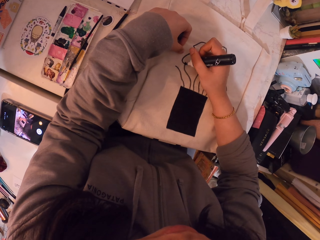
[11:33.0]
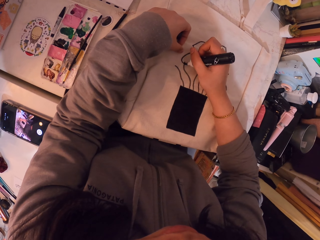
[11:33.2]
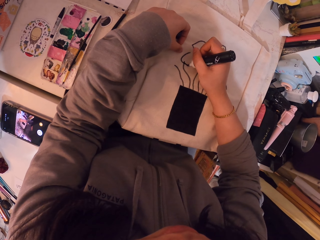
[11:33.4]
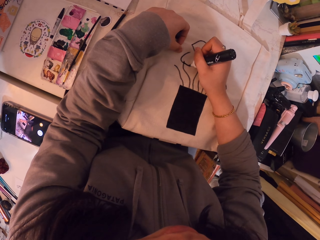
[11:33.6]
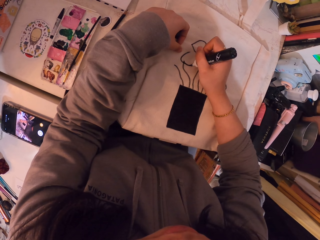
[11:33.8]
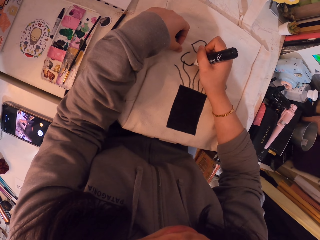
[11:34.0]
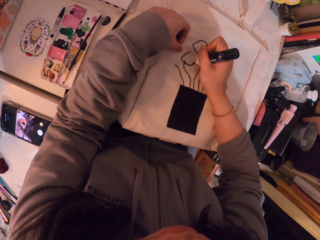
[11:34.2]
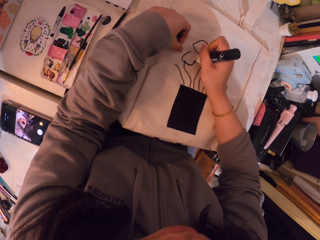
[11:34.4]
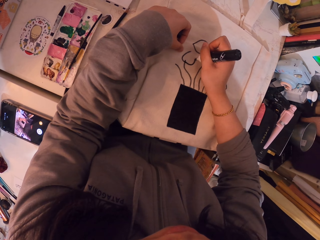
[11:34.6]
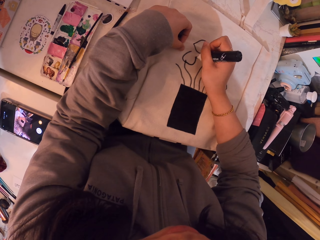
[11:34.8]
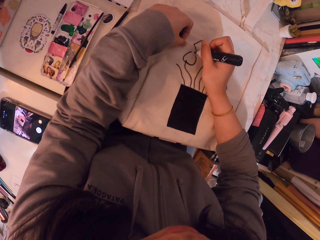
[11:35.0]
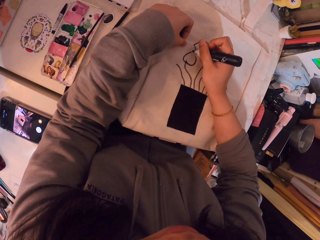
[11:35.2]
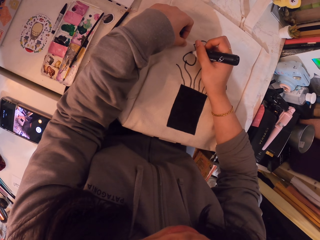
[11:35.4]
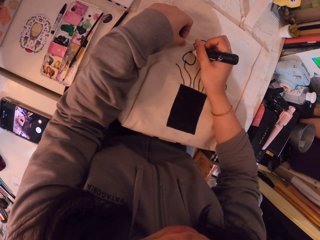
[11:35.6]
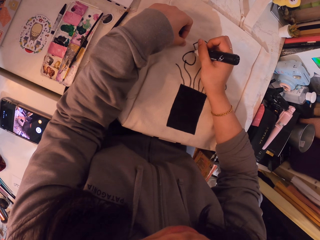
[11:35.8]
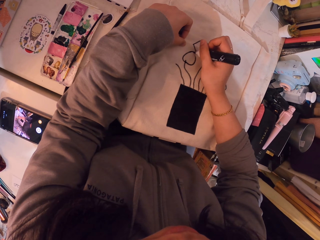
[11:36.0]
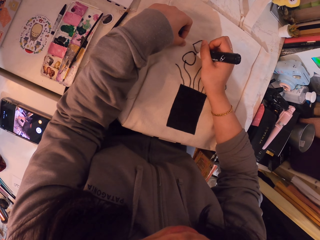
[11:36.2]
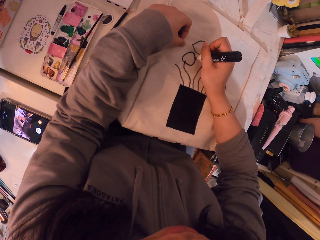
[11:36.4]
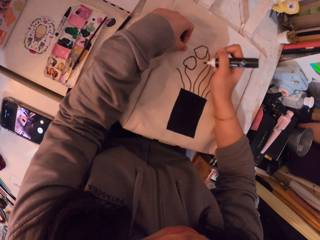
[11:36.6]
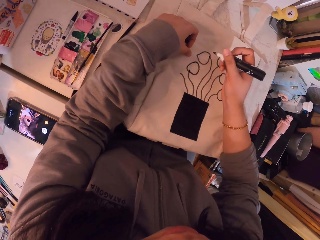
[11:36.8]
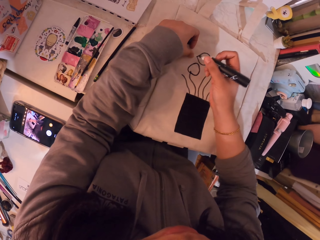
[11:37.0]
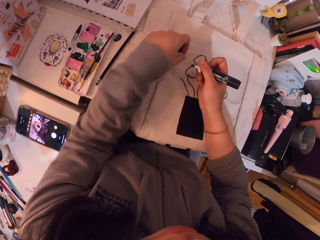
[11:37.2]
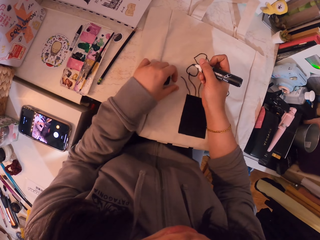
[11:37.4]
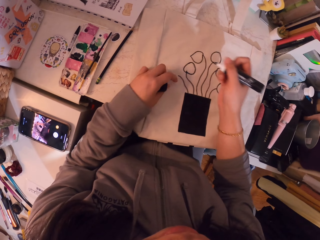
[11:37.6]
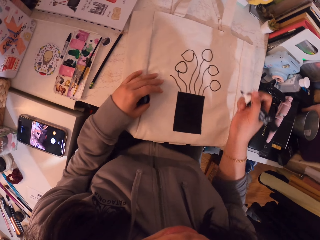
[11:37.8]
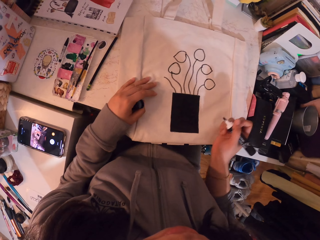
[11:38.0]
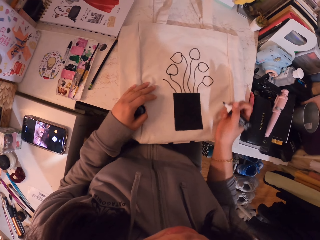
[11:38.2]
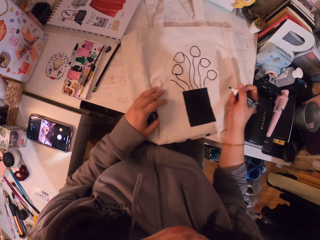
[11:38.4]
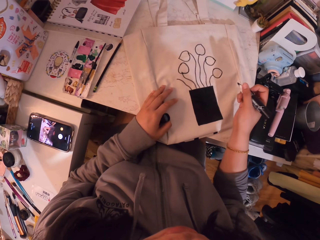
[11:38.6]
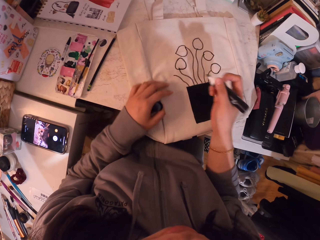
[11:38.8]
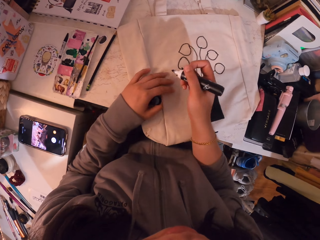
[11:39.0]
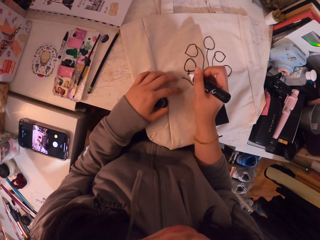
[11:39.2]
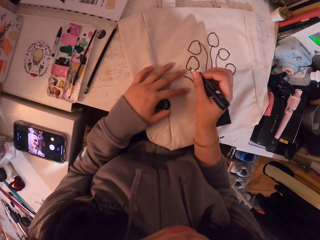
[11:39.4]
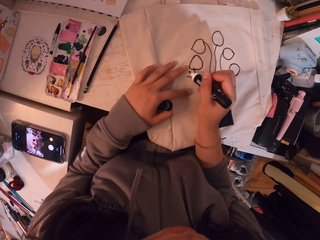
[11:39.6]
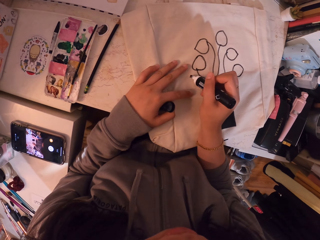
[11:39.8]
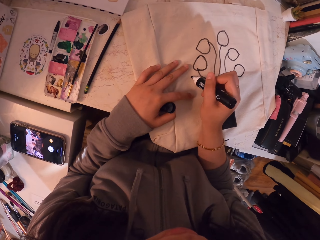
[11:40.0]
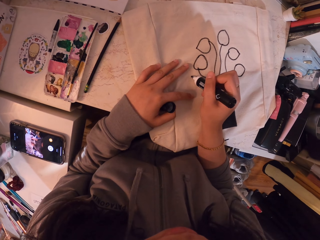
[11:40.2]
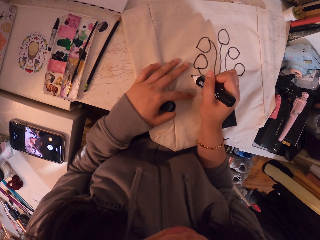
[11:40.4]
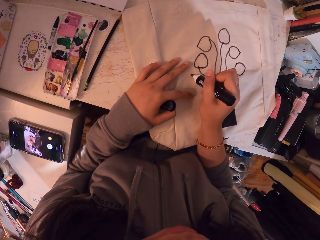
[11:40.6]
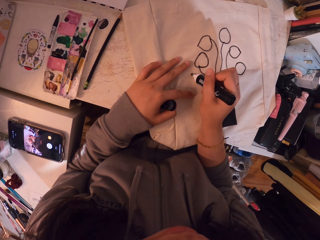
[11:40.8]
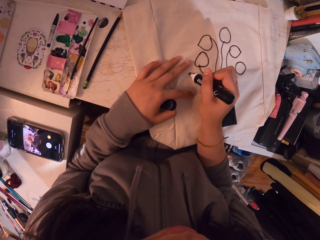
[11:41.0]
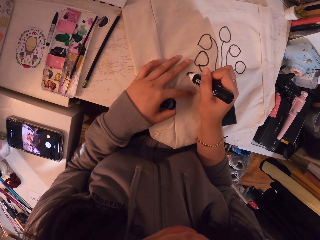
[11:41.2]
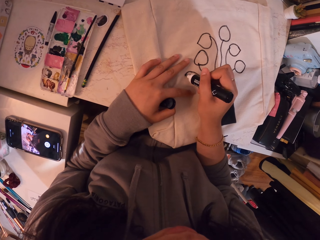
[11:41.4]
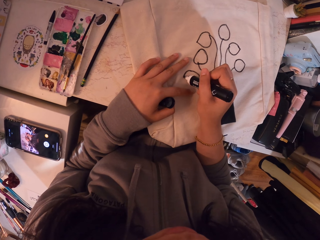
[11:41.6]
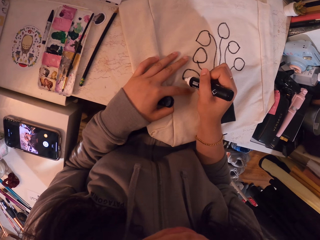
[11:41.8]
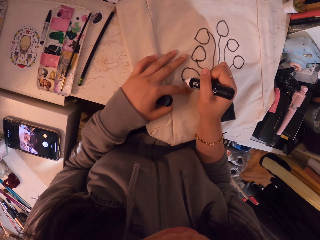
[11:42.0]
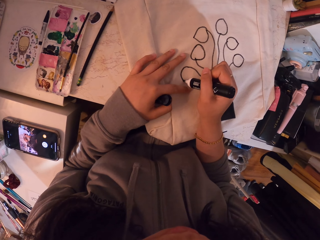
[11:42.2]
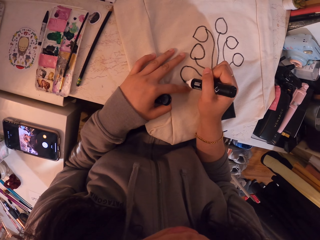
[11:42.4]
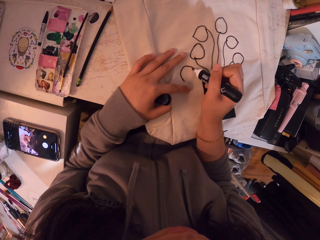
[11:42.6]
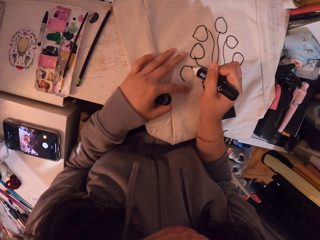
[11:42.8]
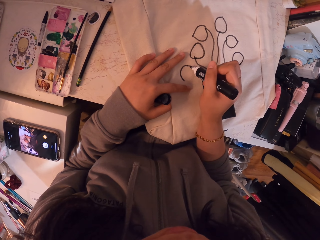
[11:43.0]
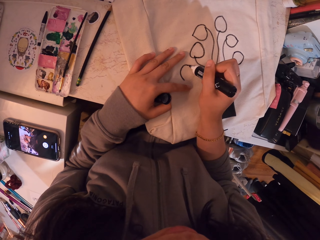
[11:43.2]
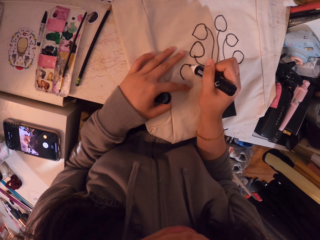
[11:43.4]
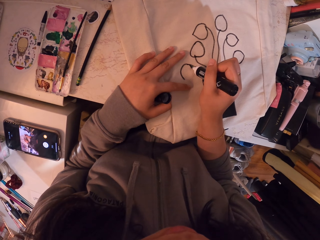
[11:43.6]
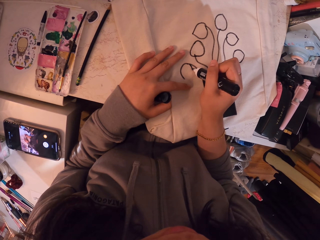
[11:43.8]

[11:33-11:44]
The camera wearer moves her hand. She turns the canvas bag. She draws on the canvas bag.

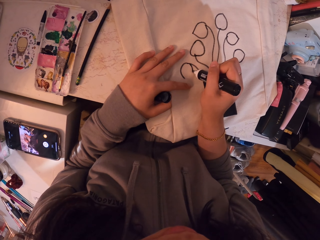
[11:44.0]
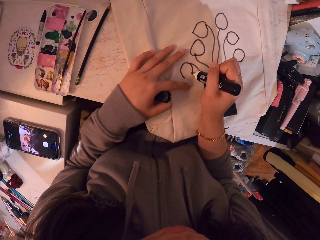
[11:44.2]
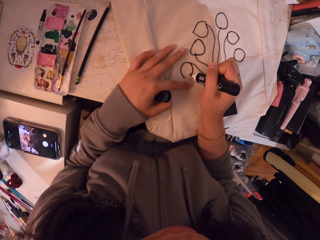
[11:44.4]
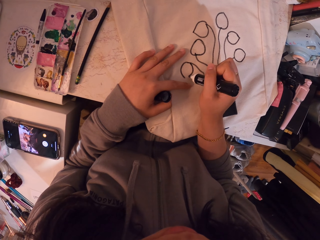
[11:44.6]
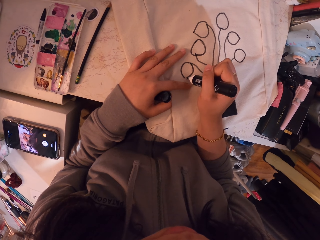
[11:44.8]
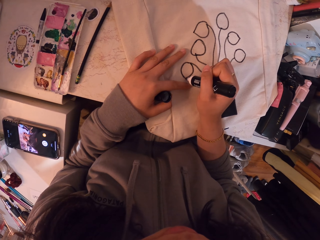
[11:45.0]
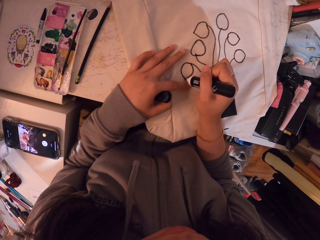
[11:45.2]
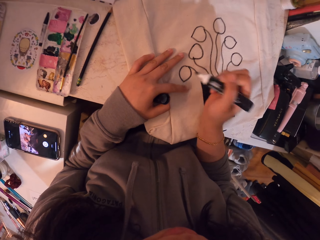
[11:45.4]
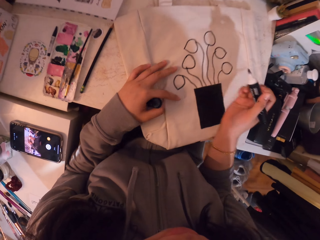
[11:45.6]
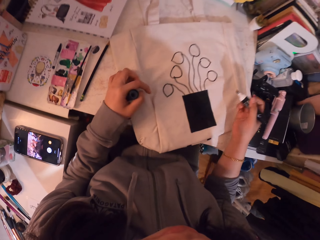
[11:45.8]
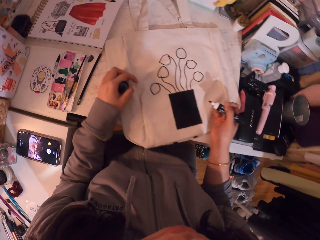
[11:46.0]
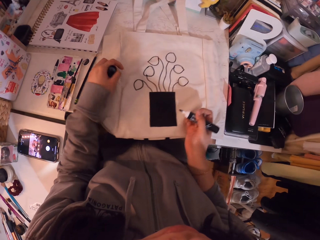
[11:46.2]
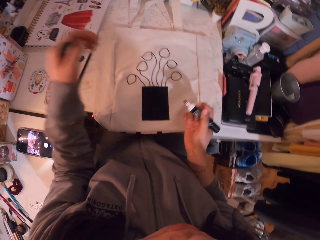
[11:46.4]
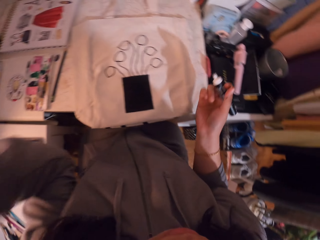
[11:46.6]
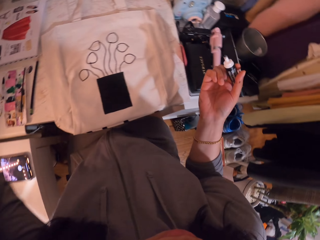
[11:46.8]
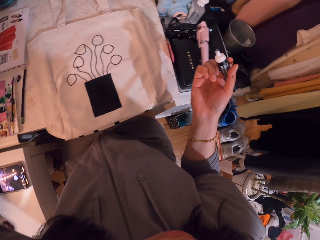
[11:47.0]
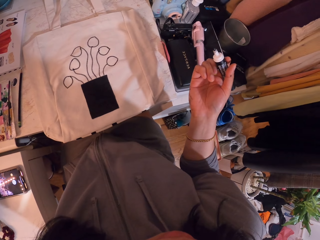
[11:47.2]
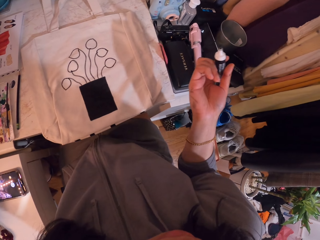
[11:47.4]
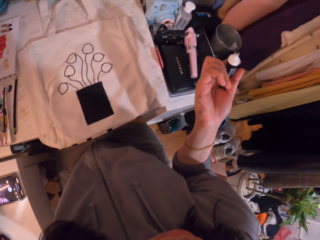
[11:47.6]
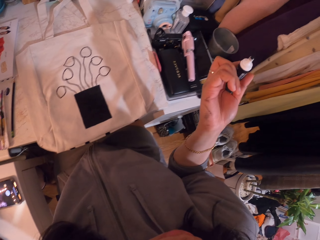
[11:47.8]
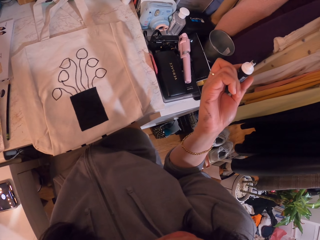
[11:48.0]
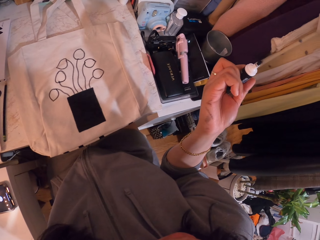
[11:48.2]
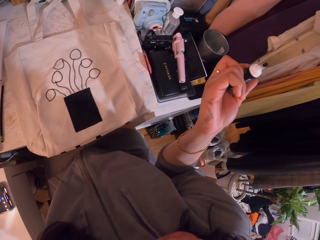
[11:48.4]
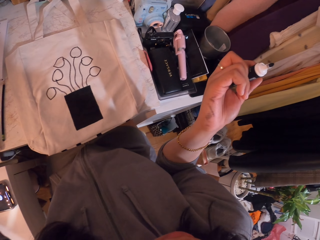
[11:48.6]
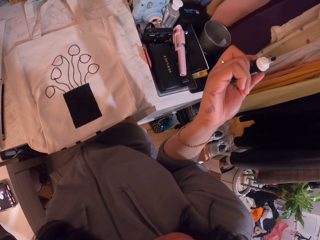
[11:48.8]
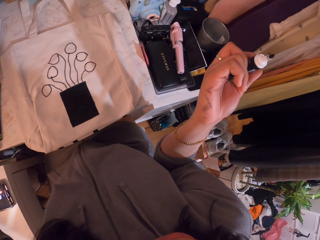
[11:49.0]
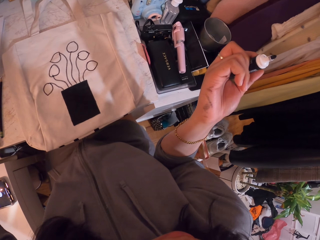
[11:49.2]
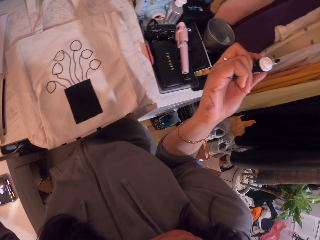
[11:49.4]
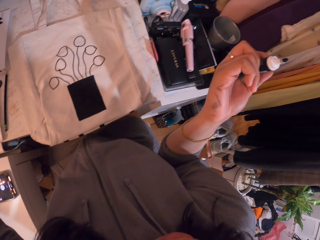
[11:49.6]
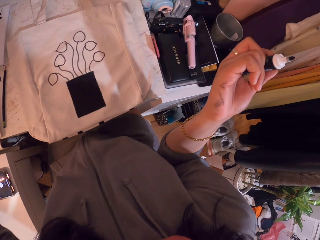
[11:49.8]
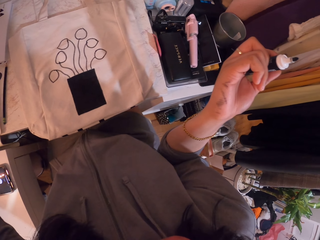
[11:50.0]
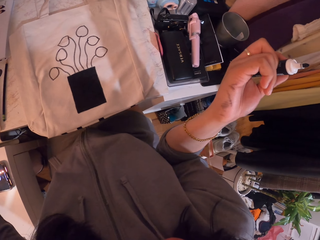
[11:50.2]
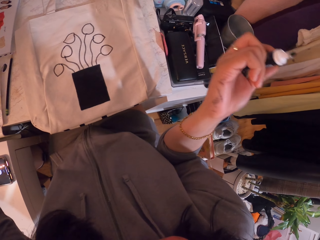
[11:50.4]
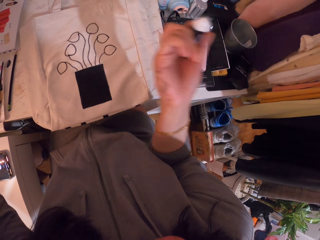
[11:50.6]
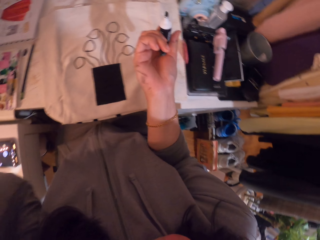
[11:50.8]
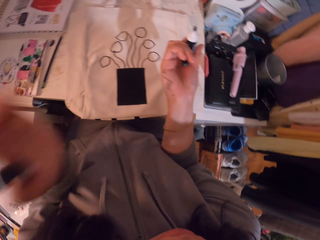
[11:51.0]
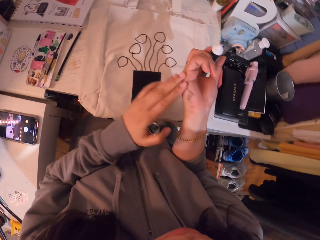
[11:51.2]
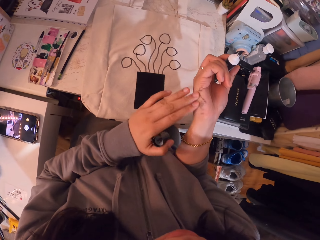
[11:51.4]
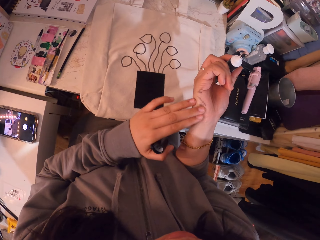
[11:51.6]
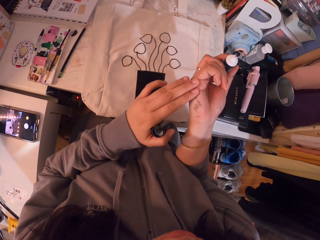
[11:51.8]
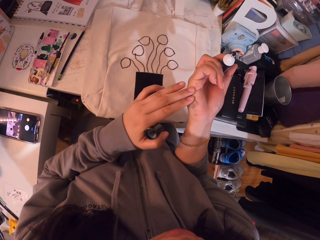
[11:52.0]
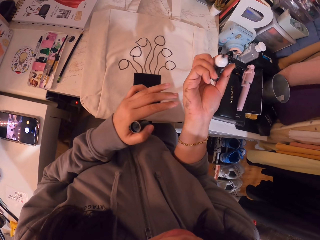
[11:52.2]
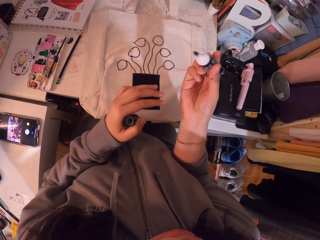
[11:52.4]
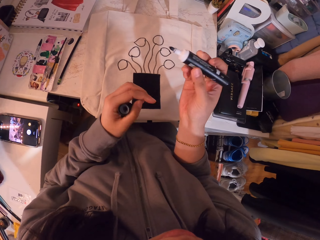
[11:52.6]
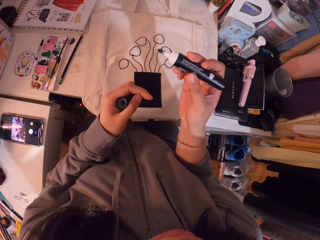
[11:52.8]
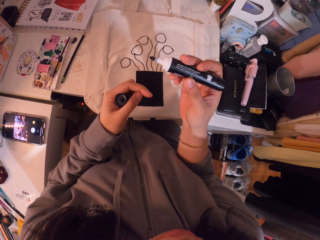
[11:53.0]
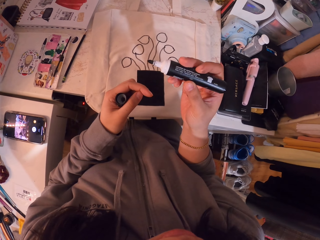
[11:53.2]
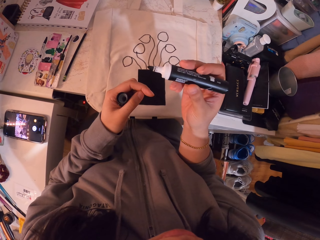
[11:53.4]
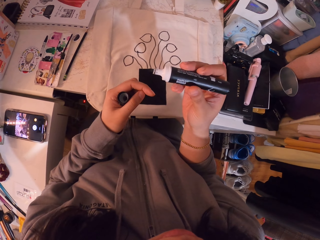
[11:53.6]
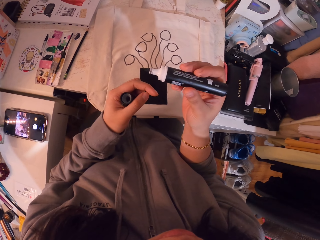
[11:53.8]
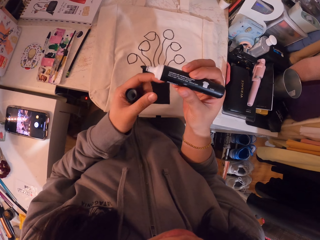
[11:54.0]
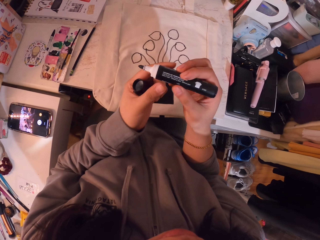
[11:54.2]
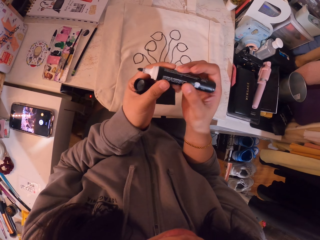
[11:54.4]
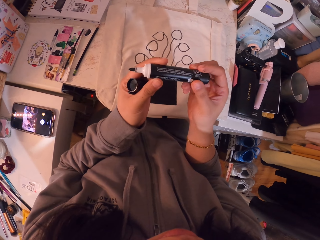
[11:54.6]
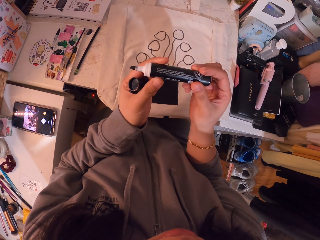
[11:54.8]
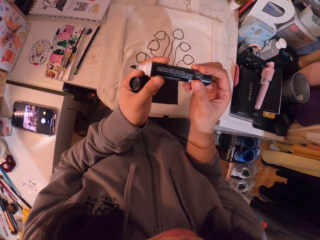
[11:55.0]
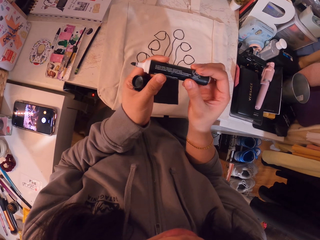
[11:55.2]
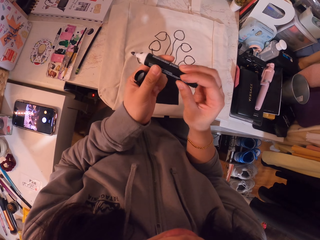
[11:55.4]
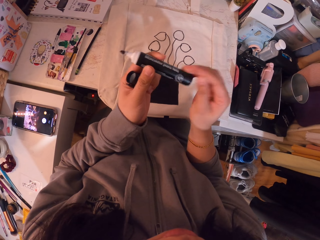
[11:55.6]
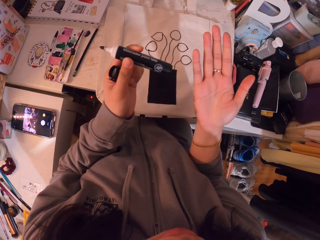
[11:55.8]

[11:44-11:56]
The camera wearer moves her hands. She moves the canvas bag. She moves her hands. She moves her hand. She moves her hands. She touches her hand. She looks at the mark pen. She holds the mark pen. She moves her fingers.
